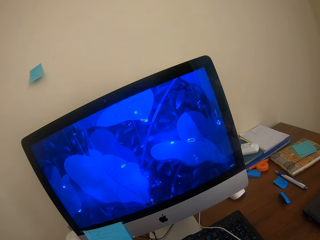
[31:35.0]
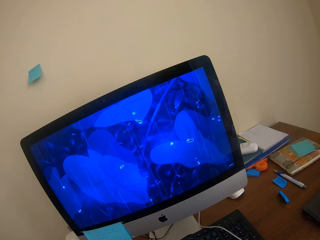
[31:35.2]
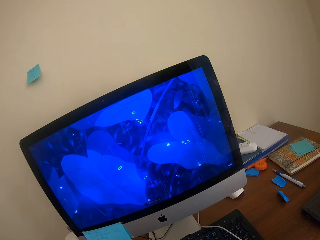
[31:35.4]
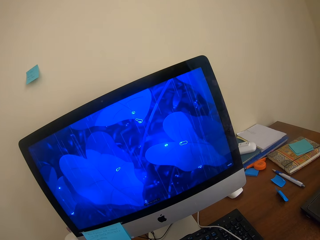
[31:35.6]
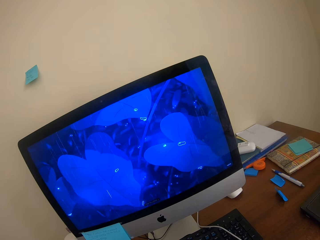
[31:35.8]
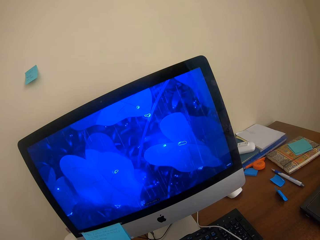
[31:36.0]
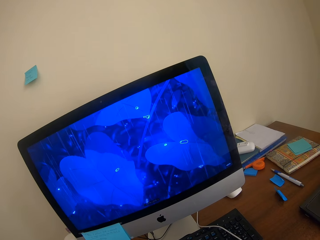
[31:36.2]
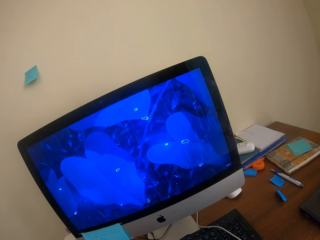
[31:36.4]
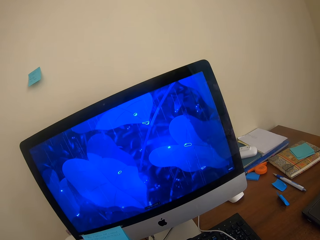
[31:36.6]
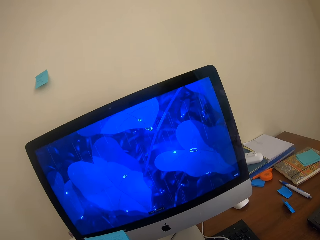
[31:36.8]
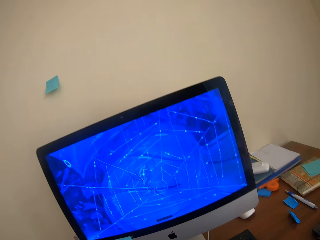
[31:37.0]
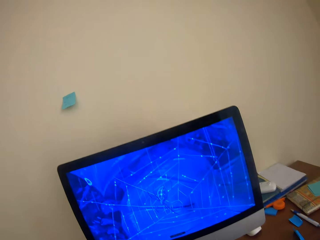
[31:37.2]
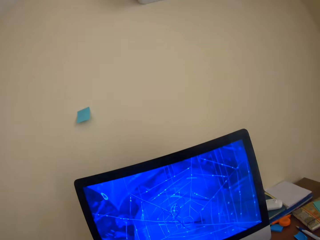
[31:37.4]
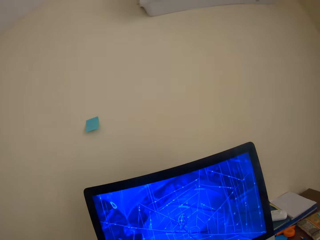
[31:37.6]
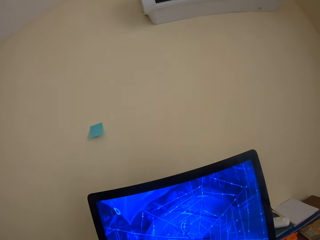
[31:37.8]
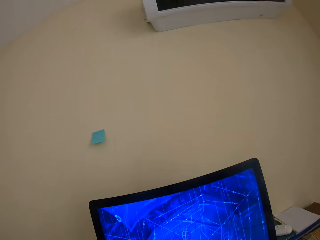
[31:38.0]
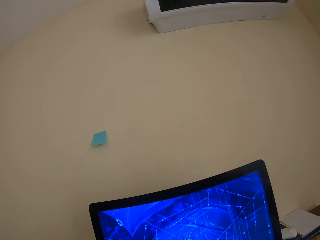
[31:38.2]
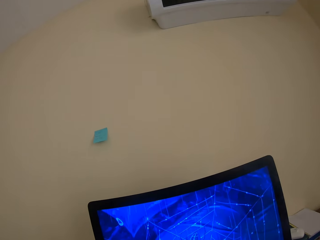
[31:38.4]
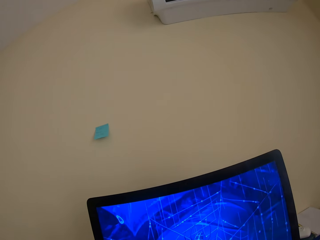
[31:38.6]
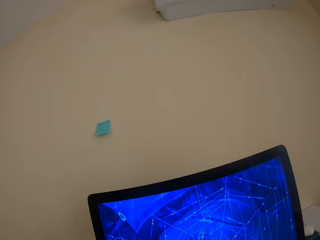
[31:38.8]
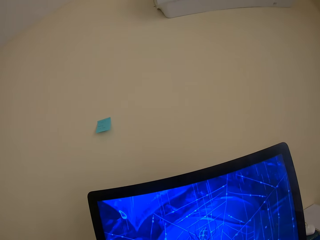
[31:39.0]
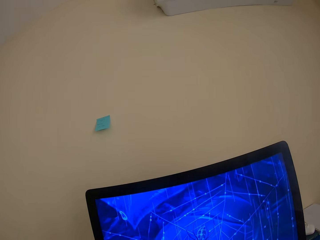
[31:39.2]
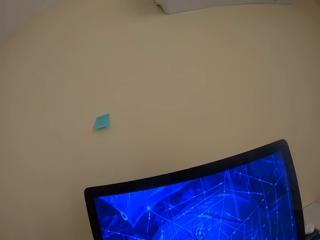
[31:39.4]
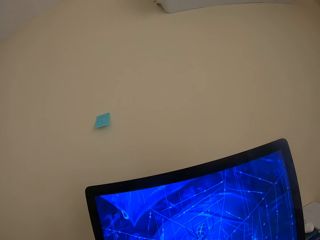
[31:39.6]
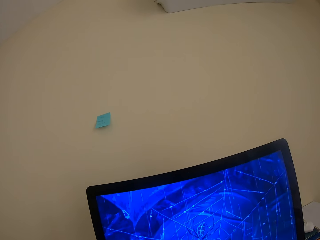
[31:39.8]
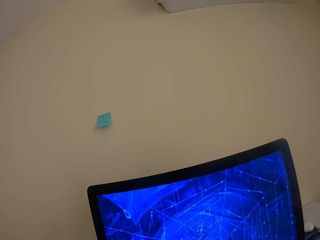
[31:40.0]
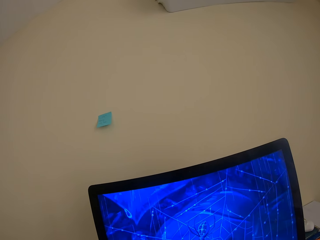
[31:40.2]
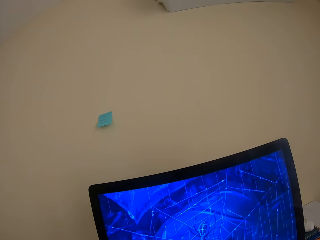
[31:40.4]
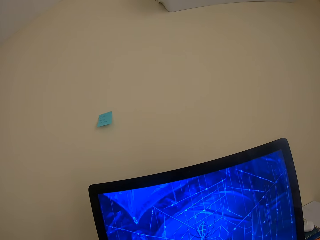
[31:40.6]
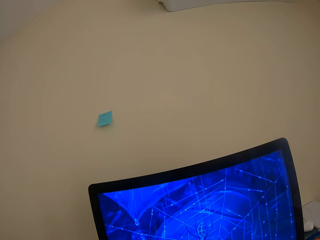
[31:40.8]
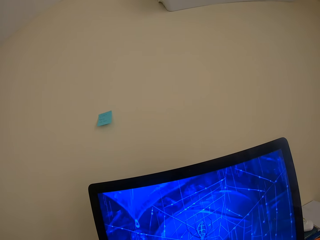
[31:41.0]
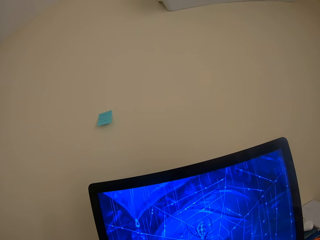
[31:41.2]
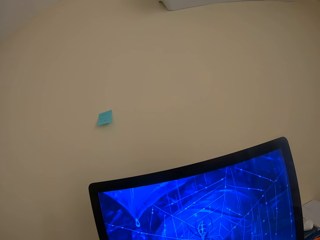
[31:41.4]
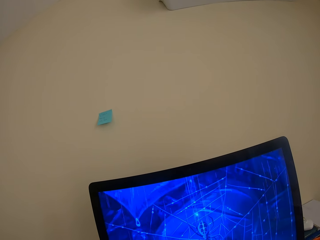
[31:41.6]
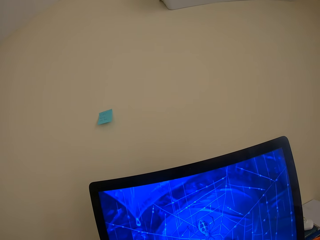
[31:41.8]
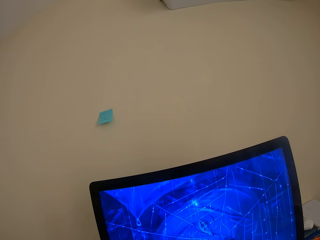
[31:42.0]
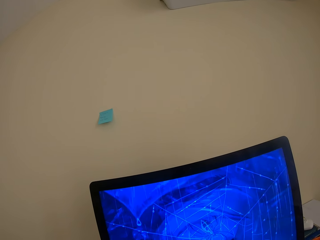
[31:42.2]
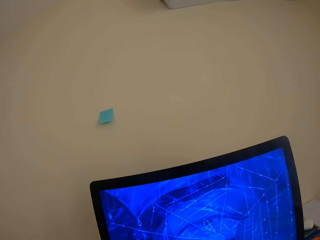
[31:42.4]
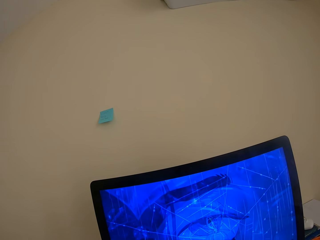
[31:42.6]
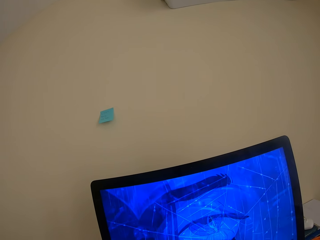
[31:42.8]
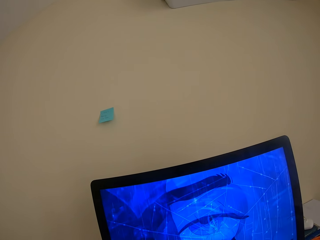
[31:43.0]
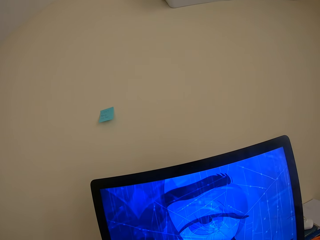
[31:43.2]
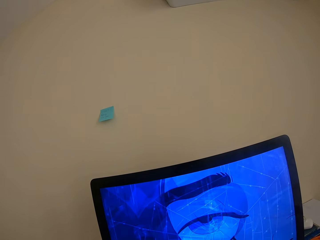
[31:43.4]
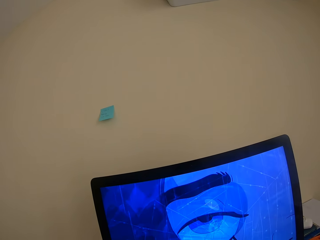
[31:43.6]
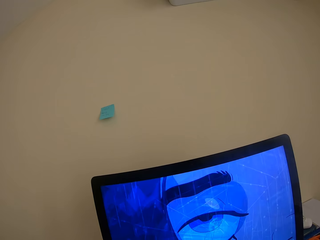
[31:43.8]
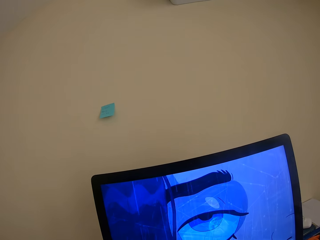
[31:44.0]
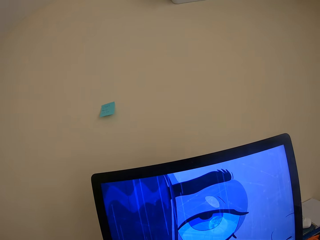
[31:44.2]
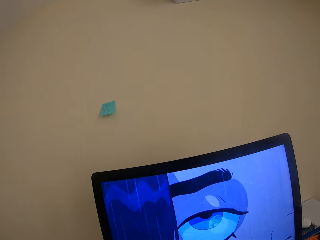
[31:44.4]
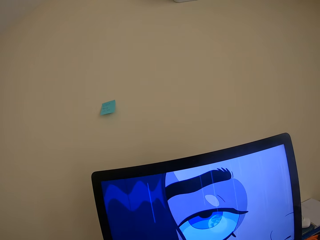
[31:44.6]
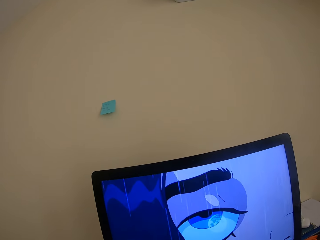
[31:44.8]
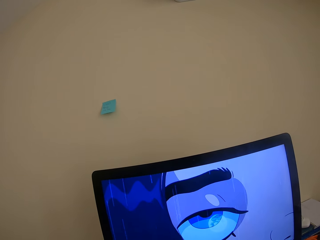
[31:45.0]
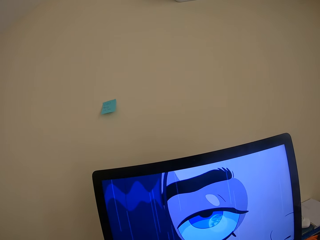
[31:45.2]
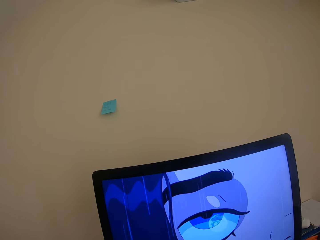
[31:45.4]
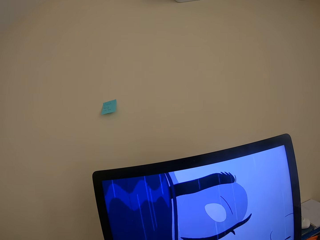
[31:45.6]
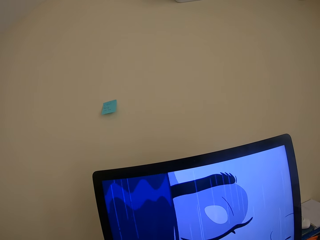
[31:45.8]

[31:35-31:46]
The camera wearer looks around. They watch the game in the computer.

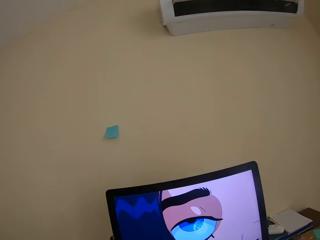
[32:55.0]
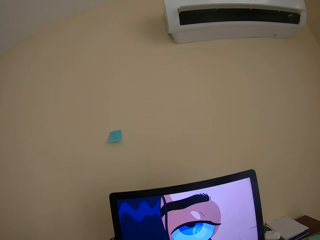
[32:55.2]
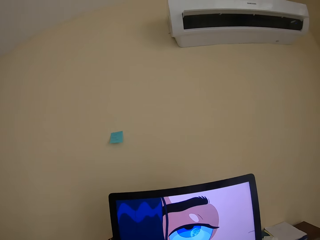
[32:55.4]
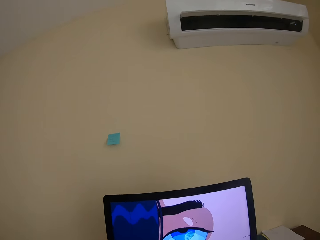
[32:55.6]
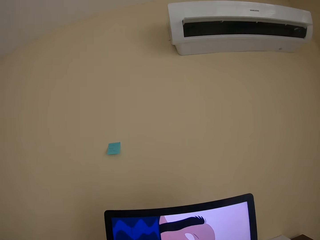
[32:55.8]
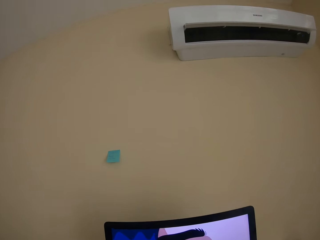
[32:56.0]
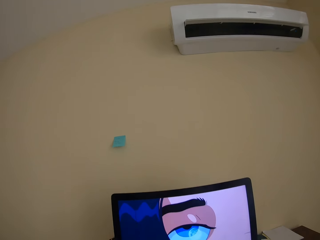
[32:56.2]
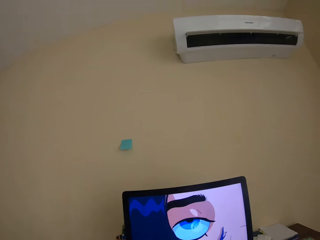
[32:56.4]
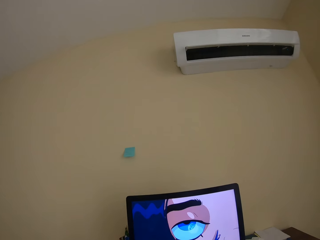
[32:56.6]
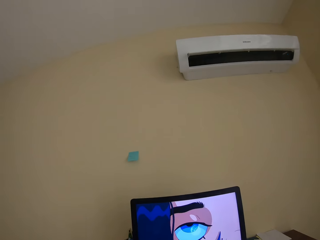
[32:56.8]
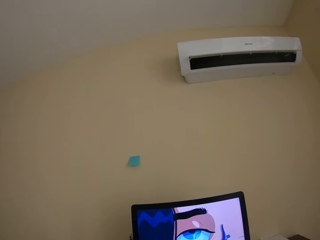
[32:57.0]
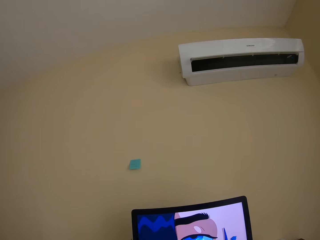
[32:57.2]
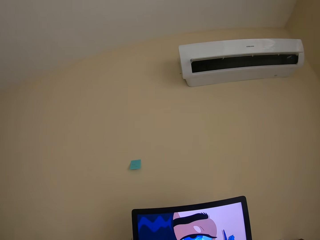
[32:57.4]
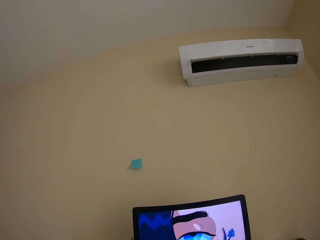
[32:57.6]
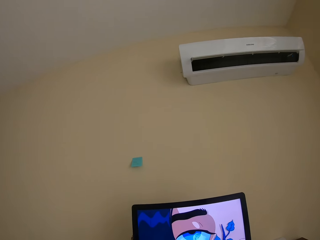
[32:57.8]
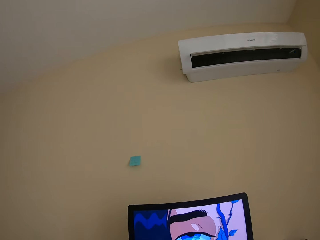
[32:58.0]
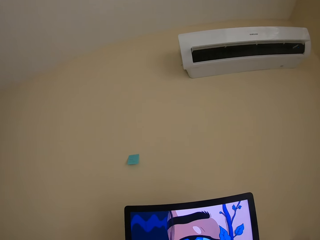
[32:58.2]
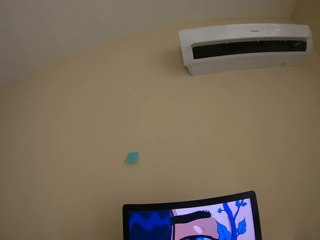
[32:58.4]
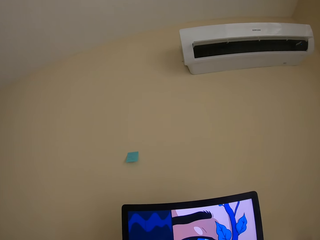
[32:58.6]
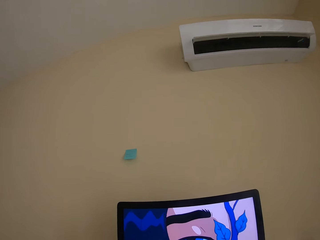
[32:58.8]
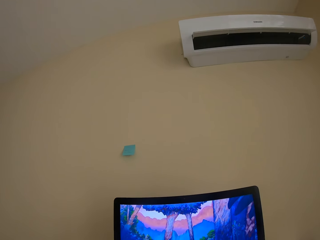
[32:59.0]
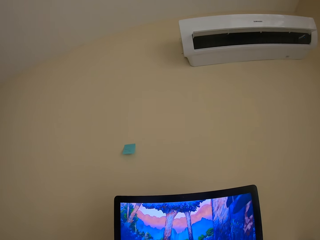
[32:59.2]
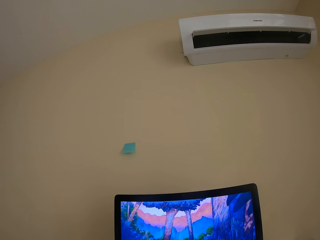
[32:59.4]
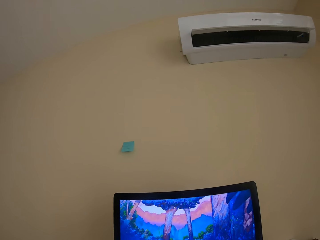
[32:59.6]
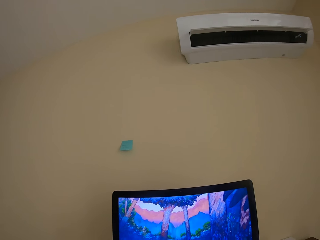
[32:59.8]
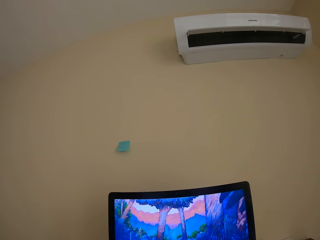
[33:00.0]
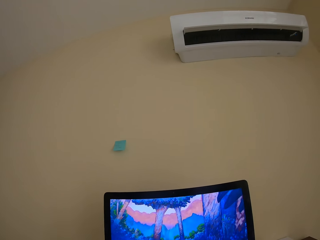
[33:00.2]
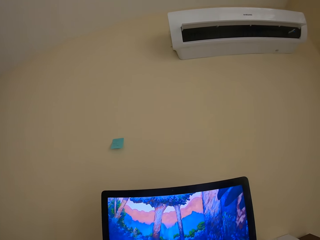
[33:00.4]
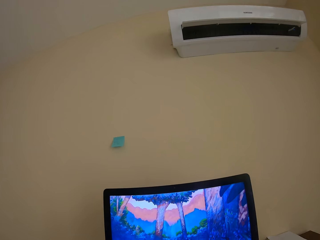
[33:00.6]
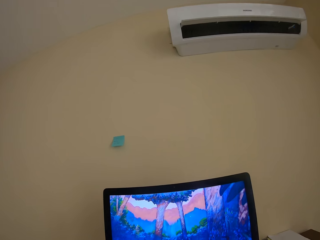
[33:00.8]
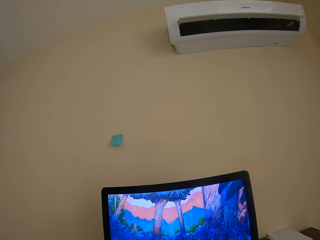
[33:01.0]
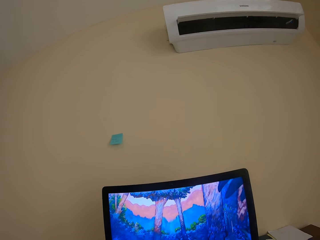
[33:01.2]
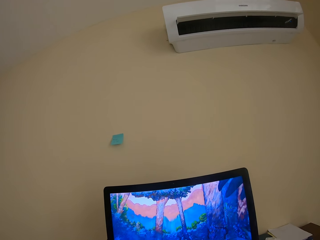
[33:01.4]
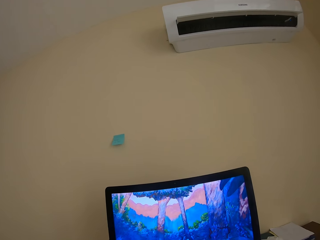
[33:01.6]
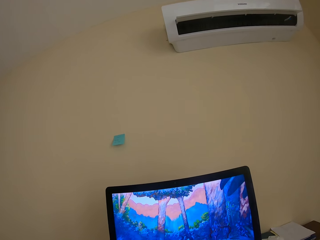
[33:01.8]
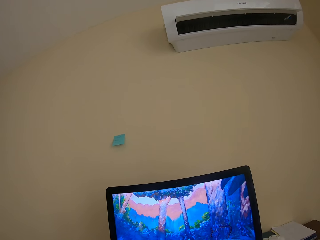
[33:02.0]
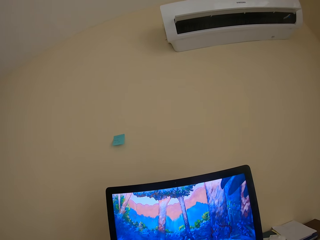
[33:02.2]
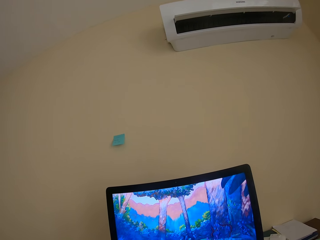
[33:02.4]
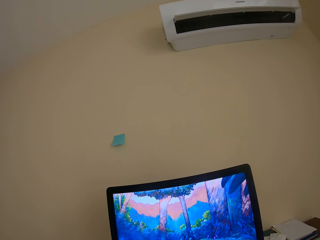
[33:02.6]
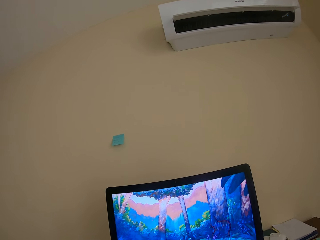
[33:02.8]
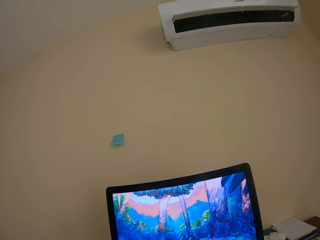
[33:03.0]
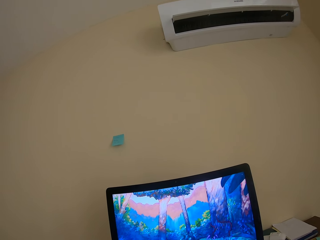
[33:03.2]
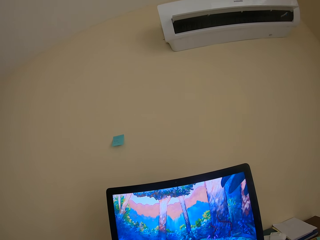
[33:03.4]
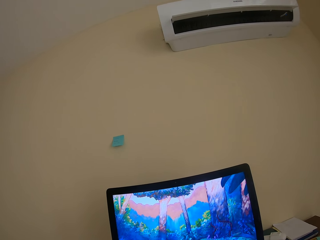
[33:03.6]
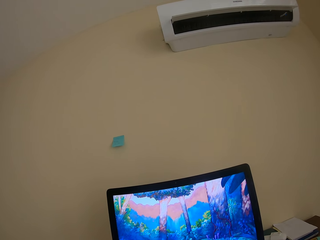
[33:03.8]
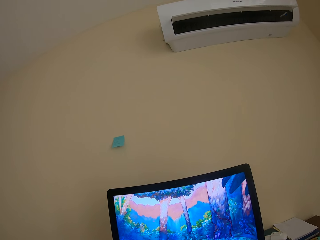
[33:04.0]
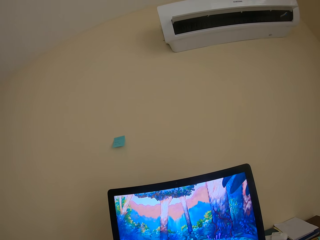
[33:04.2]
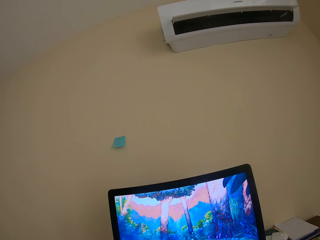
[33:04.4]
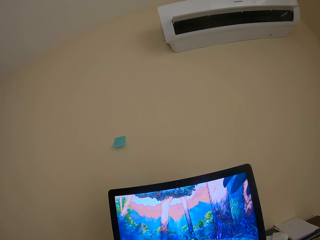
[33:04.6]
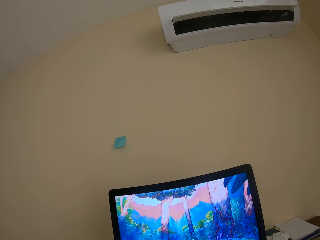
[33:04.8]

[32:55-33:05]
The camera wearer looks around. They watch the game in the computer.
